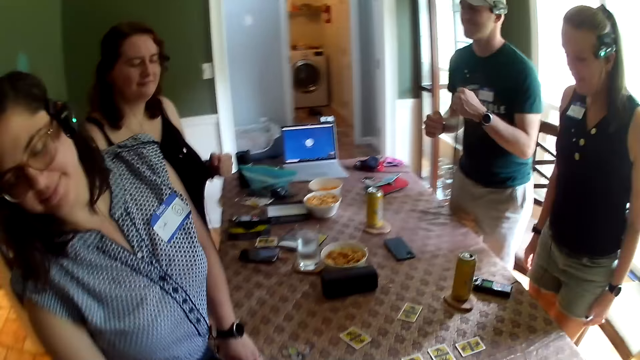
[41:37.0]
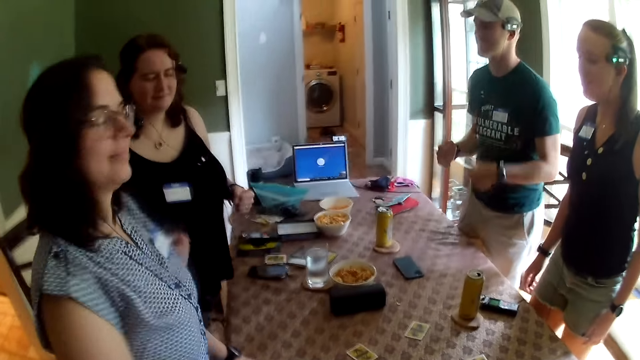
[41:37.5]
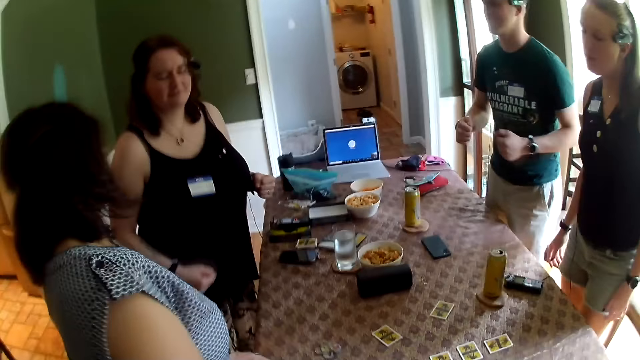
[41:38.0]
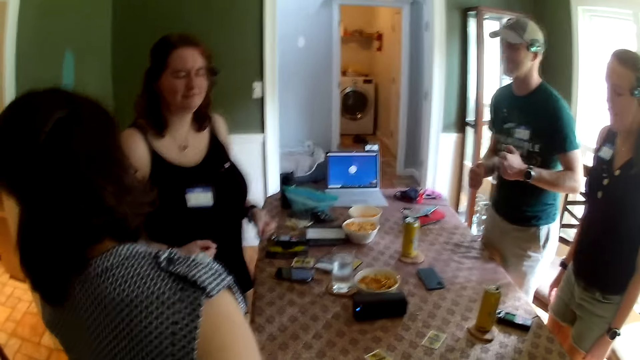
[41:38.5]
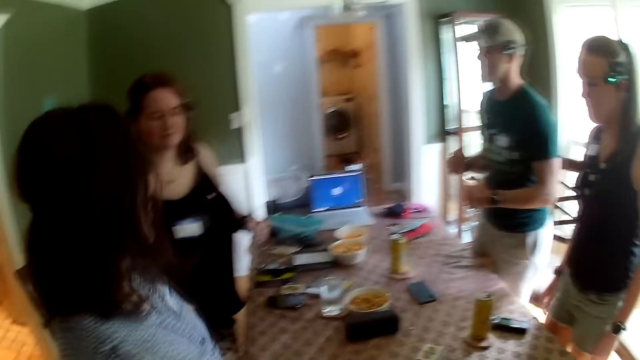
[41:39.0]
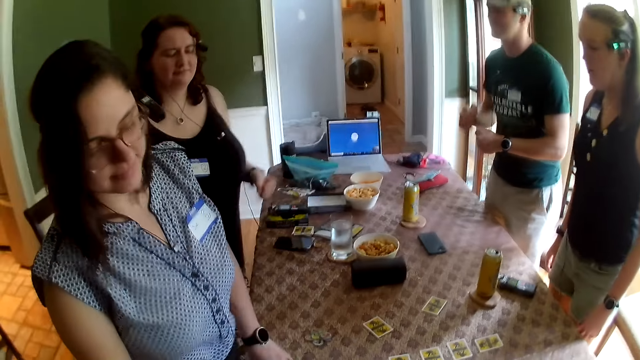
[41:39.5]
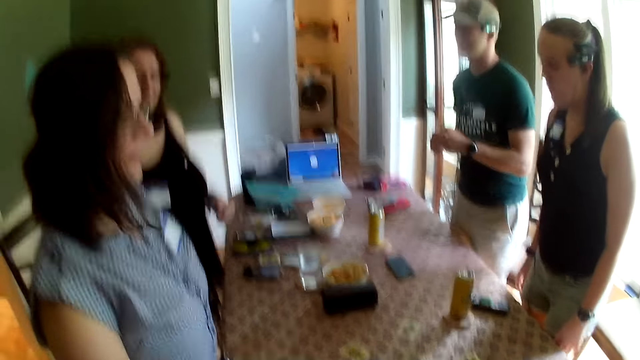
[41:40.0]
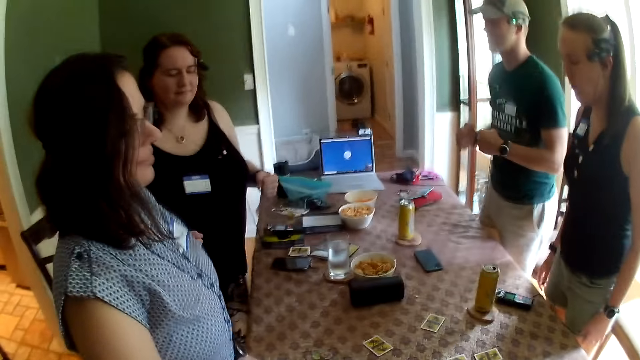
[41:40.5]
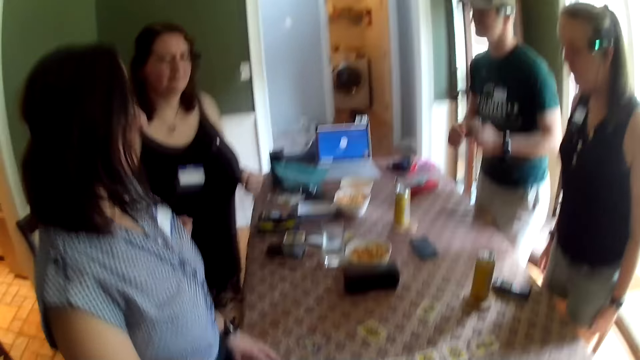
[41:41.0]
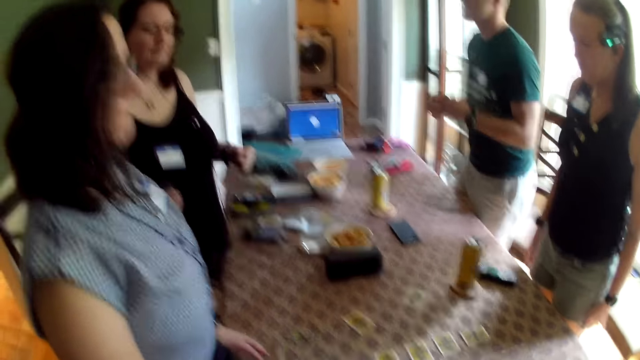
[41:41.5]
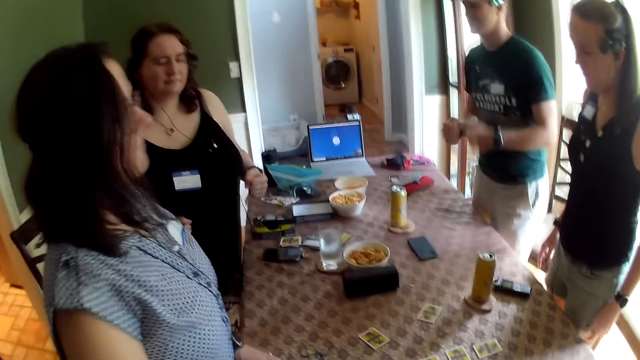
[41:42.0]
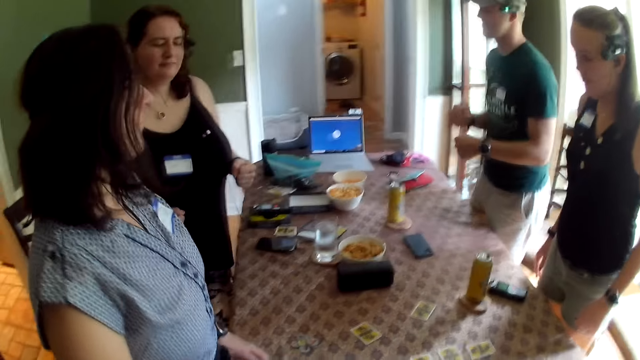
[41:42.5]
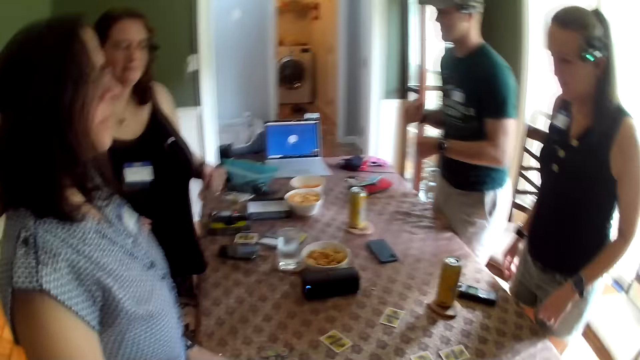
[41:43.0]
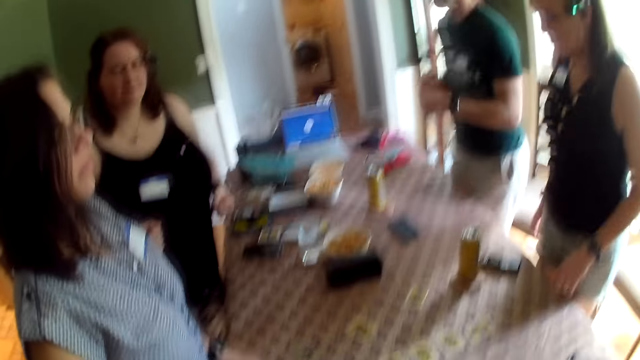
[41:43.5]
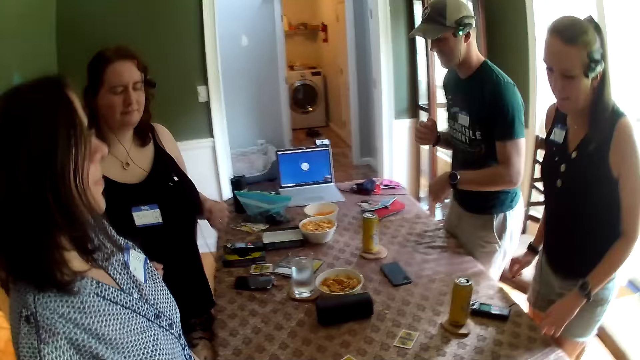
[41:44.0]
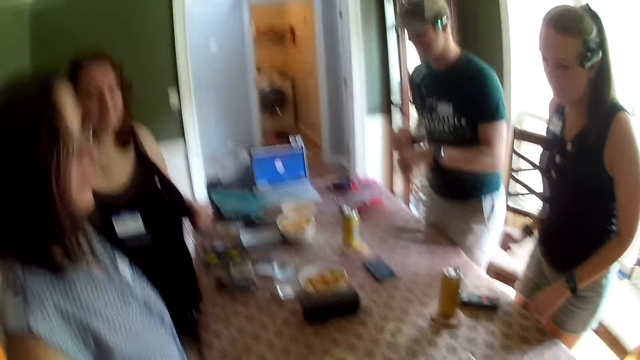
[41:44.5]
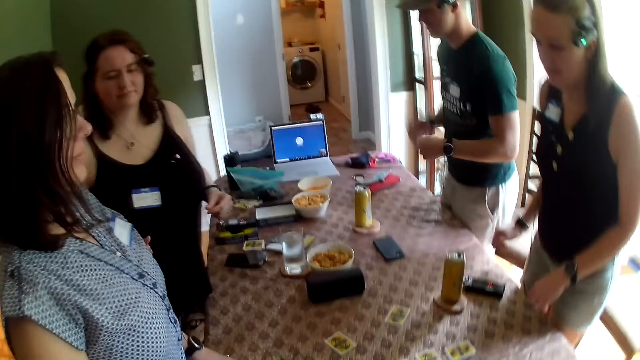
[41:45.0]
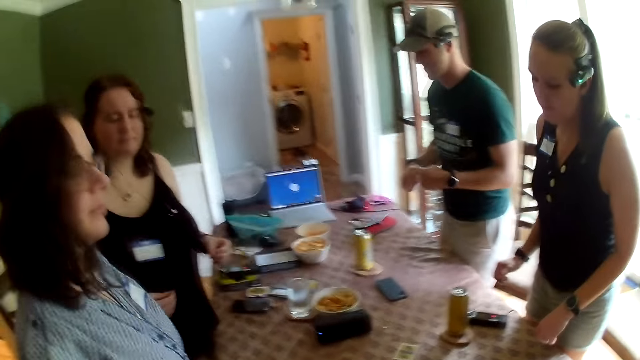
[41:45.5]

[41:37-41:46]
The camera wearer looks at a woman. They dance with the team.

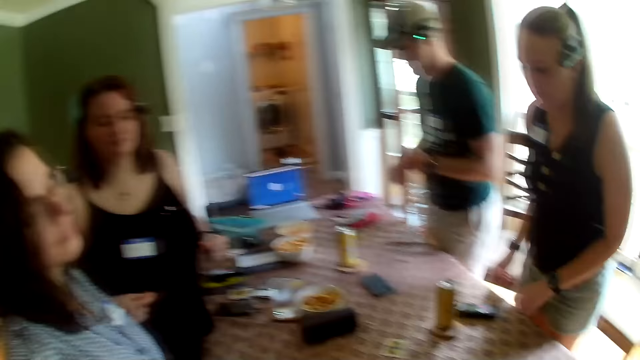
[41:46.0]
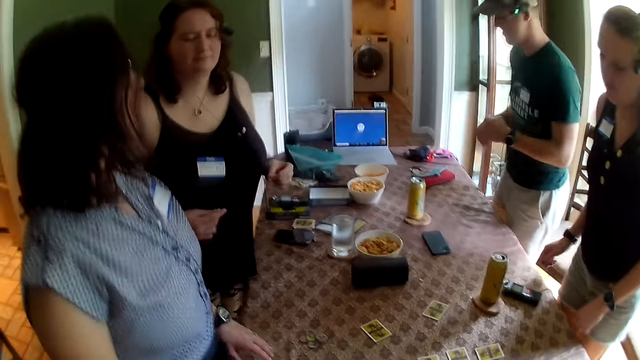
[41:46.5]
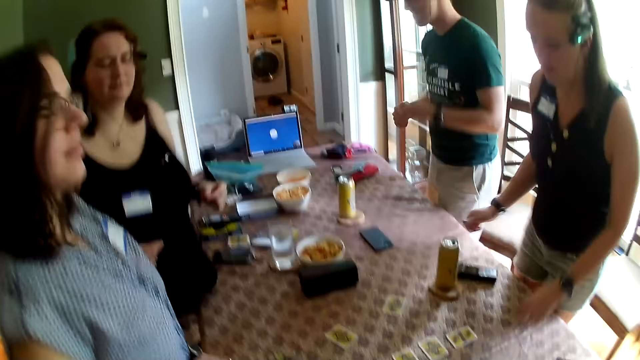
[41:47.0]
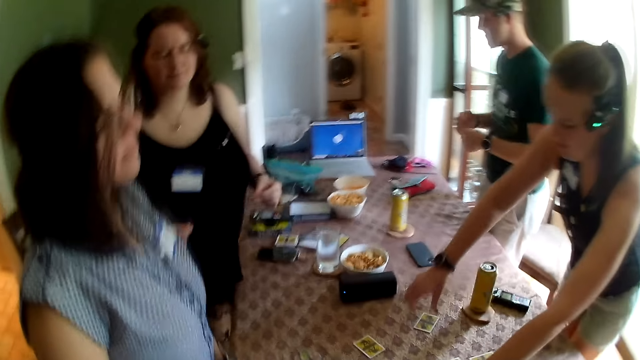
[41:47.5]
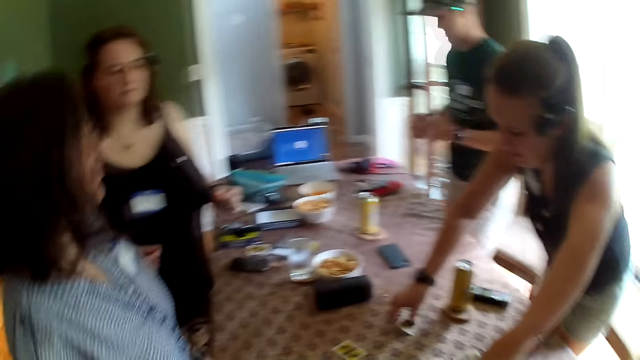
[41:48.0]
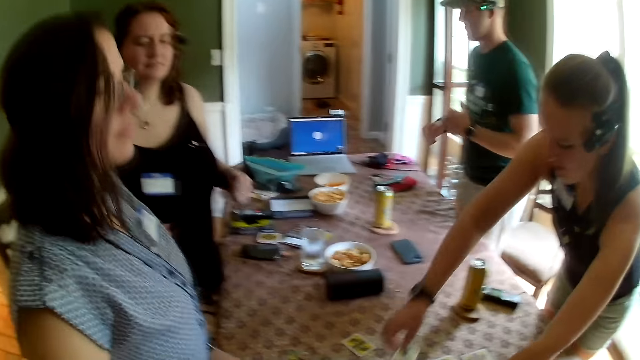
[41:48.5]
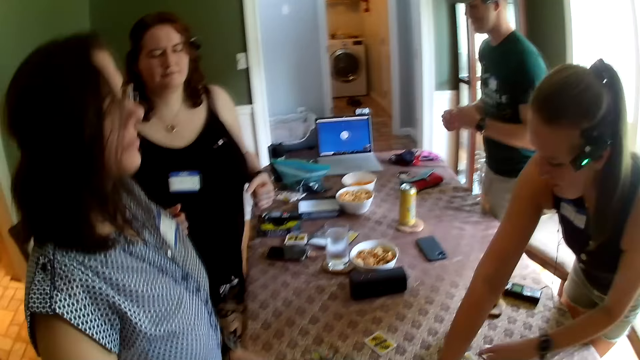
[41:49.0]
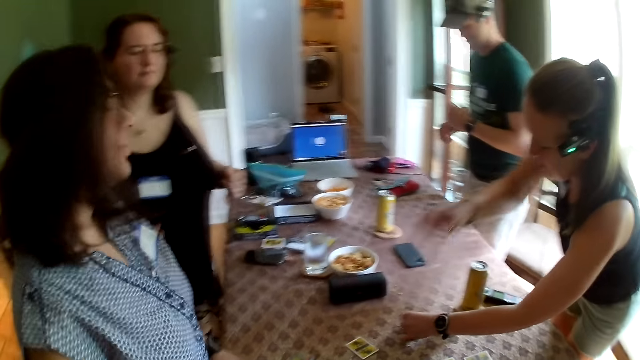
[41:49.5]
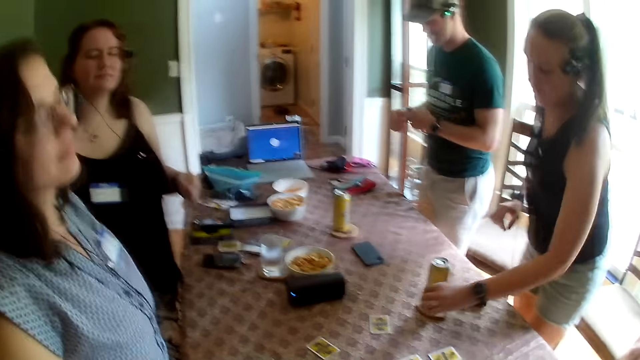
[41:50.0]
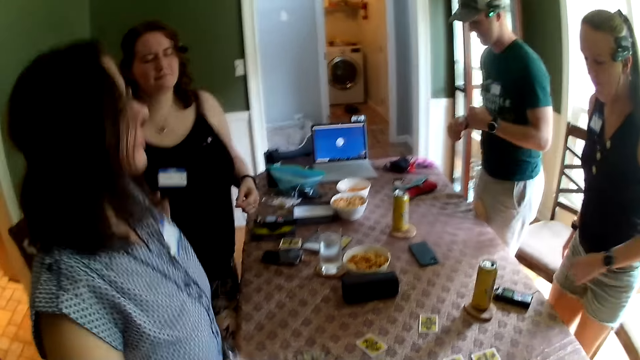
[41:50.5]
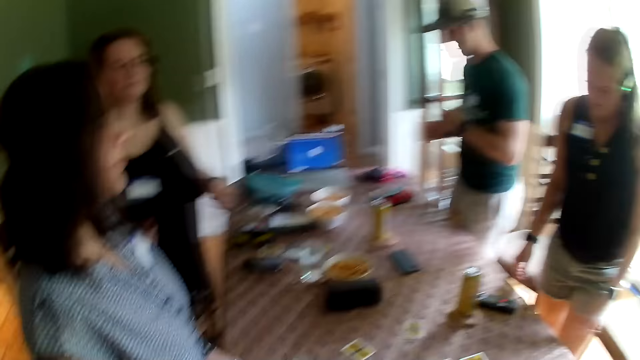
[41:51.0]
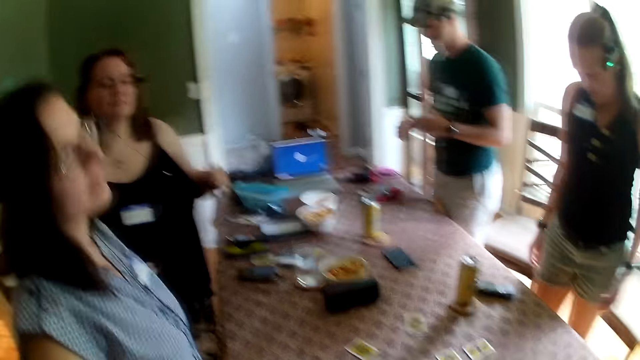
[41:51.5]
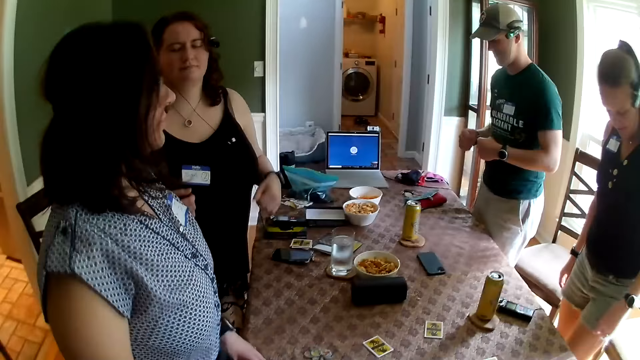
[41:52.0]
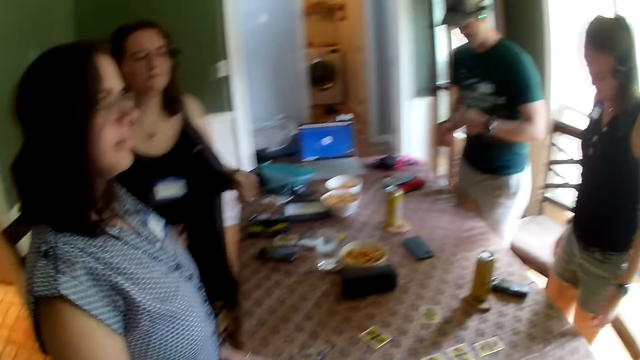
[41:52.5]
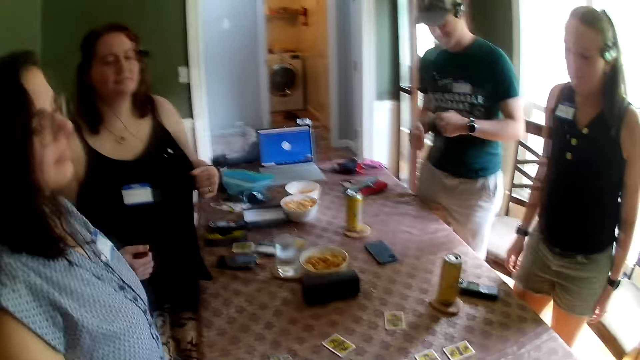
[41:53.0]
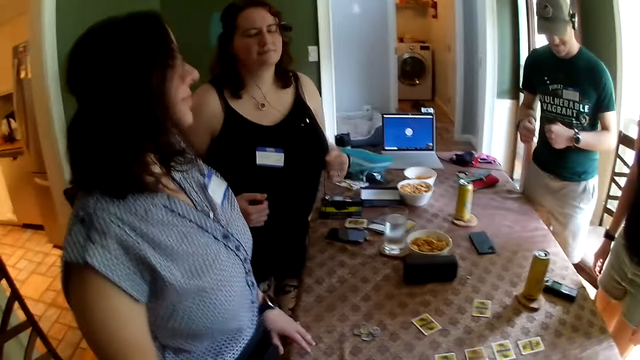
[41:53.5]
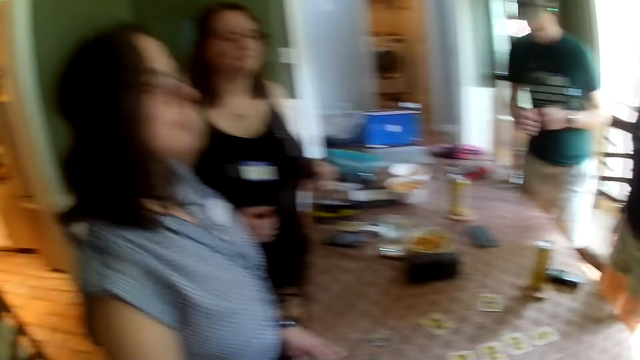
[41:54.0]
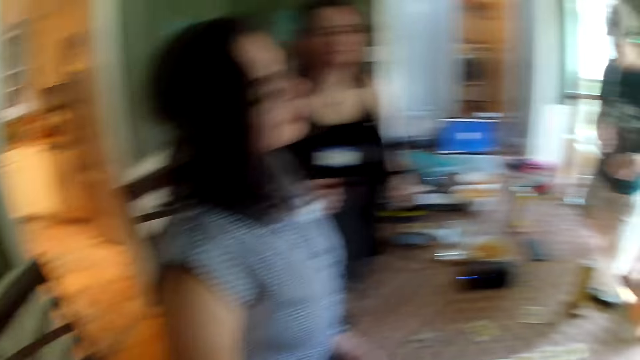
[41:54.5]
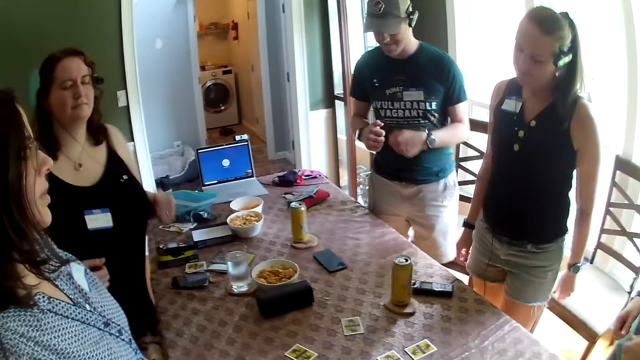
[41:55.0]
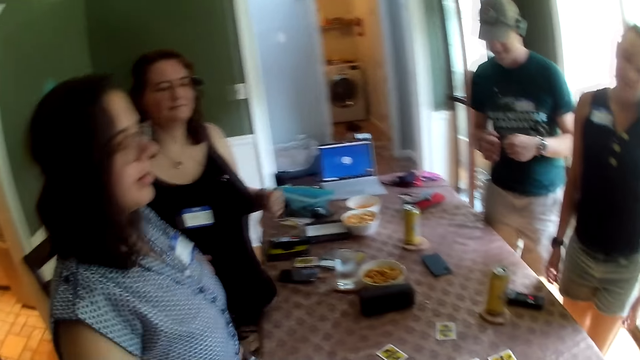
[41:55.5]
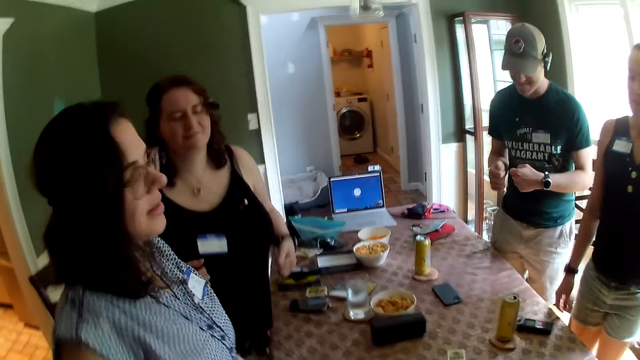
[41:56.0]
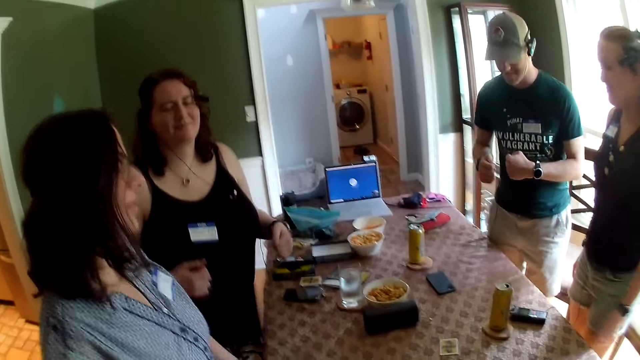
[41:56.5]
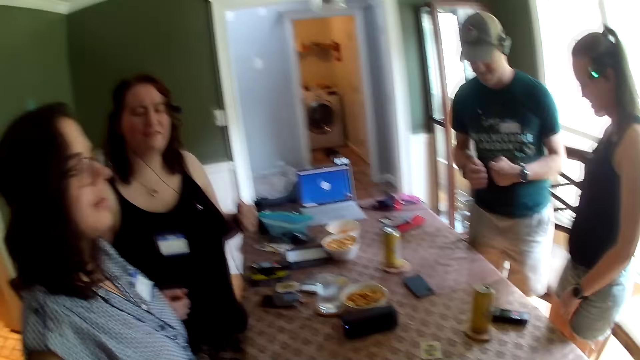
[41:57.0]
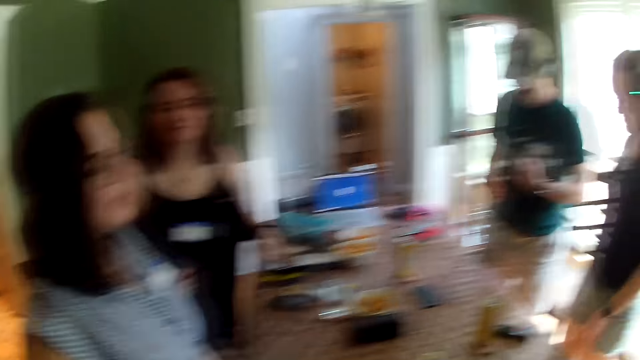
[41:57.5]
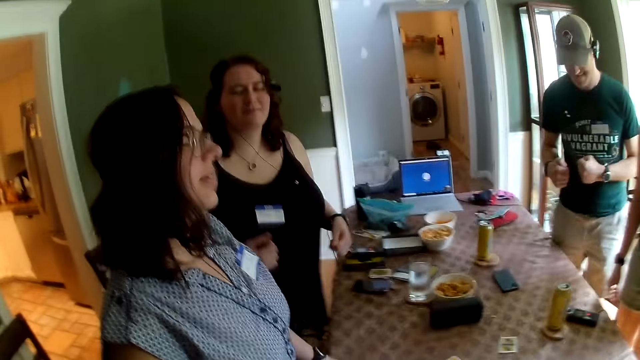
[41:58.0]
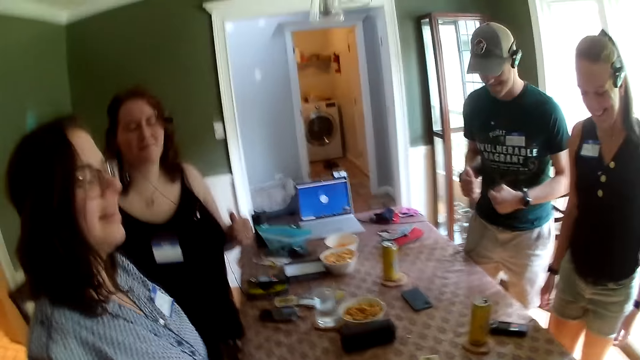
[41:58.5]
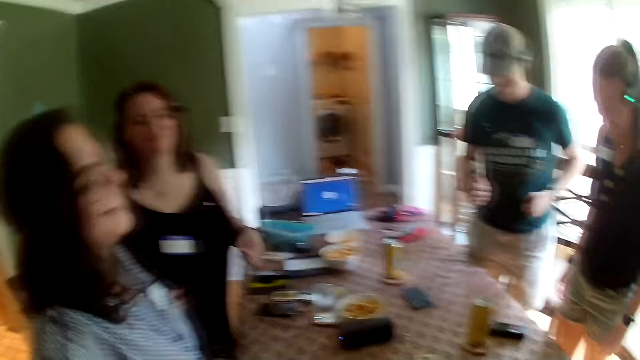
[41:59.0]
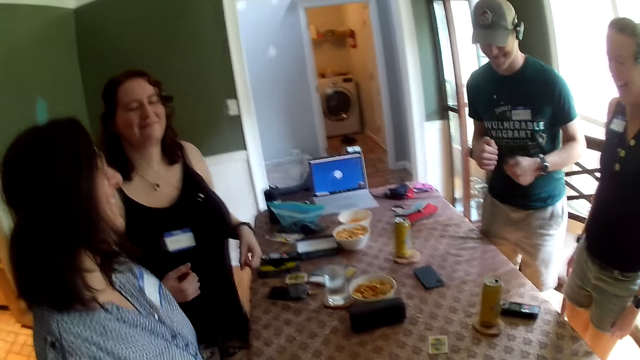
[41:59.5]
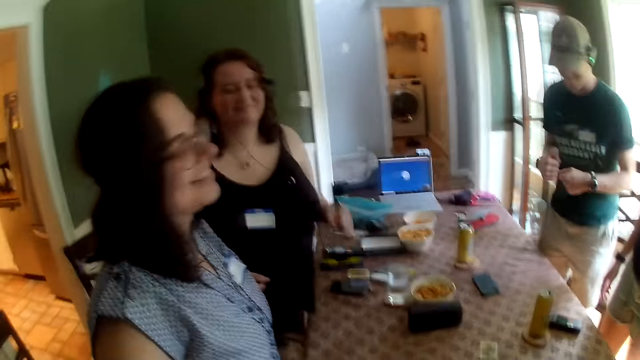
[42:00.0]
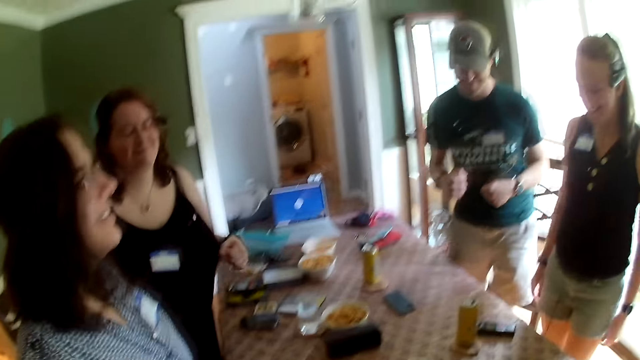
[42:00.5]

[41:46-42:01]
A woman picks a card from the table with her right hand. She drops the card on the table with her right hand. She drops the card on the table with her left hand. The camera wearer dances with the team. The woman dances at the table. Another woman interacts with the group of people at the table. The camera wearer converses with a woman.
